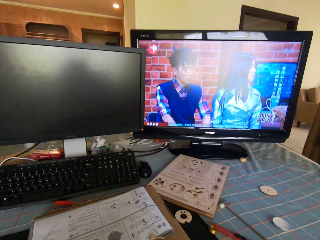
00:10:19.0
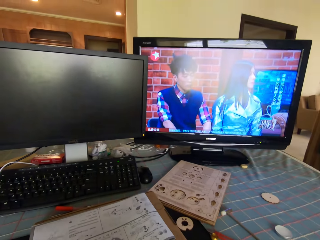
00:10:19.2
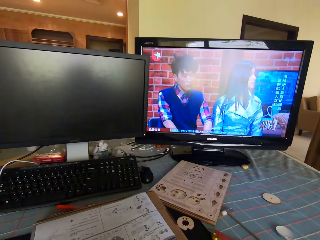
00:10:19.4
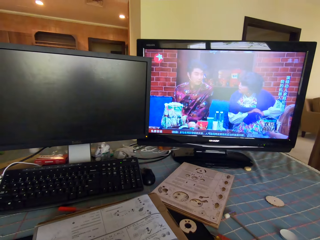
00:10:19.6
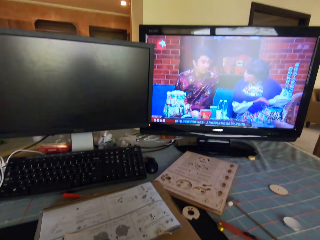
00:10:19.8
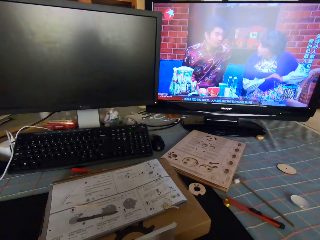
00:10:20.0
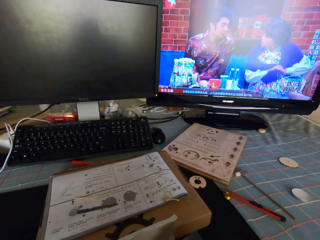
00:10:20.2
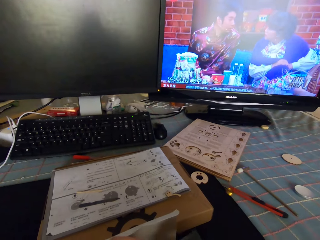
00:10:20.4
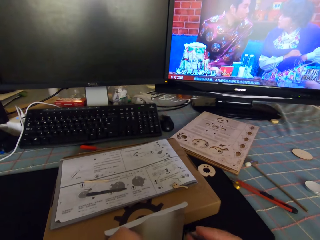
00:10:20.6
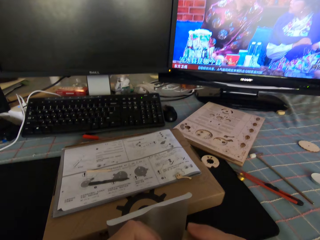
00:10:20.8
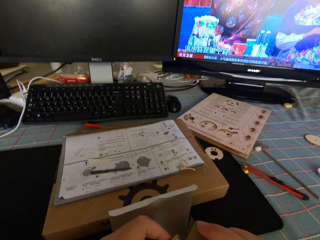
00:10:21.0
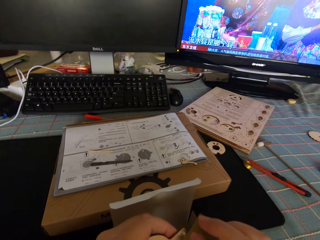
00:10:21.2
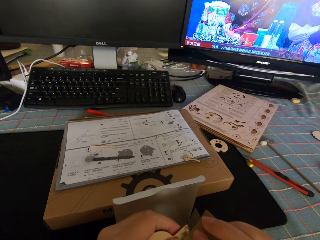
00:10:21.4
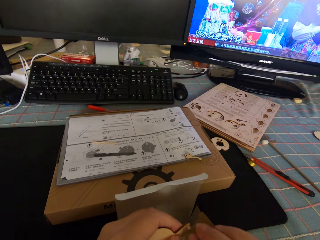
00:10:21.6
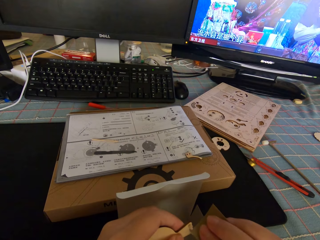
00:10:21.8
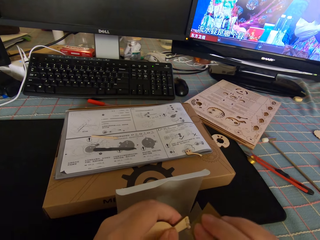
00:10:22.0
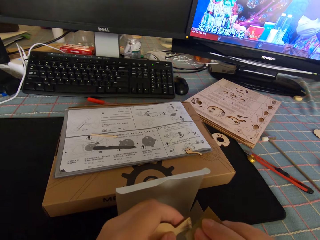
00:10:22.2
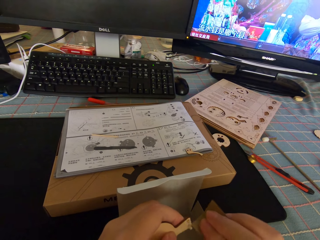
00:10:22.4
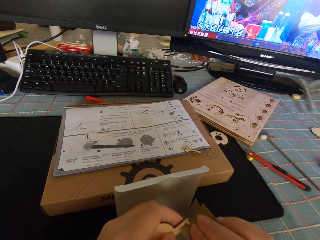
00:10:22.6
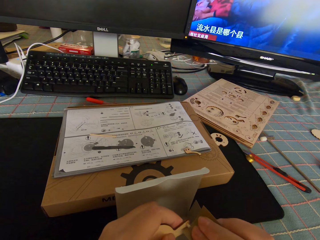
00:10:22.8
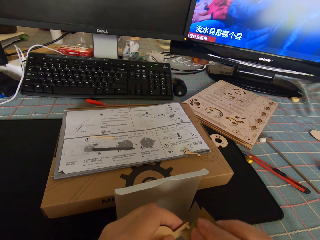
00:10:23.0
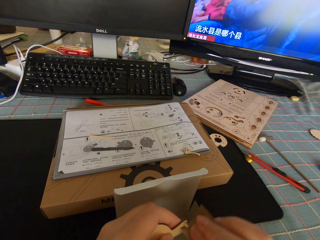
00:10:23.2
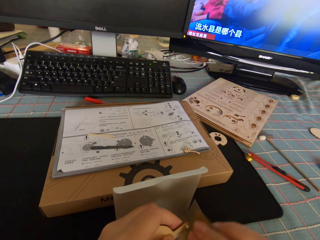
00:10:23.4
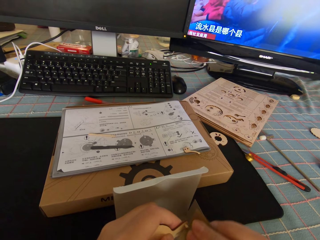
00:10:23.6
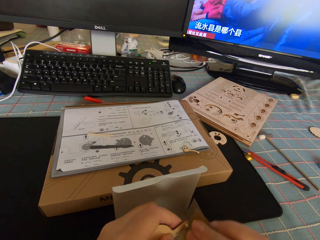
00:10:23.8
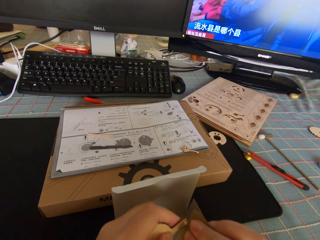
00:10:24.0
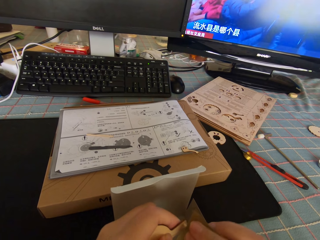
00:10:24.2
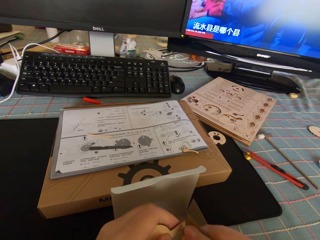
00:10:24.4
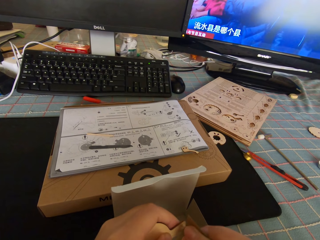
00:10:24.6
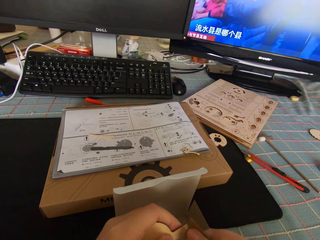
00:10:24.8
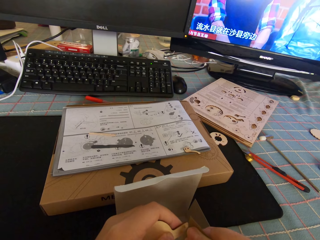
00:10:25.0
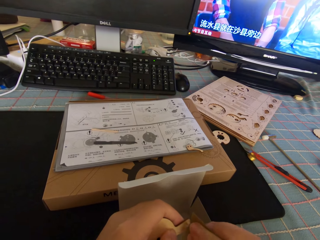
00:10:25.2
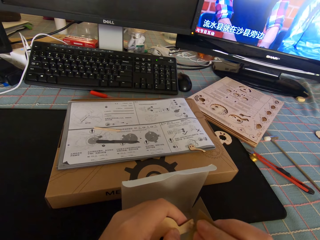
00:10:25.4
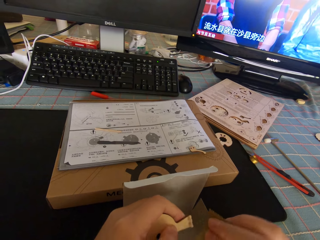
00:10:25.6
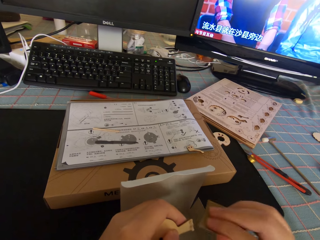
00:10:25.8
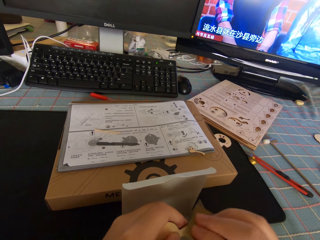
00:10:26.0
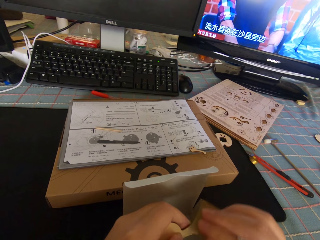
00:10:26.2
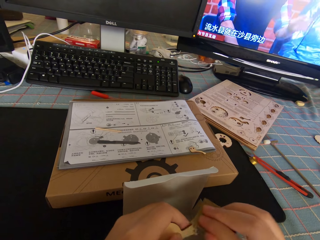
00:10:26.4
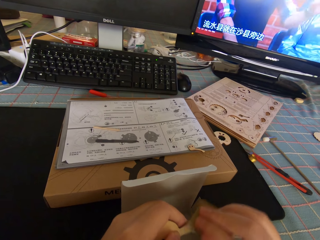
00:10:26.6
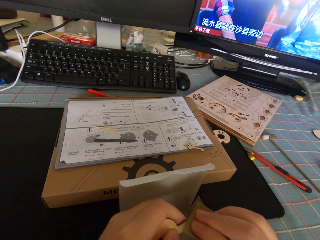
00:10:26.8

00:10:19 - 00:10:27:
The camera wearer looks at the television. They smoothen the tiny piece of wood on the round piece of wood with a sandpaper.

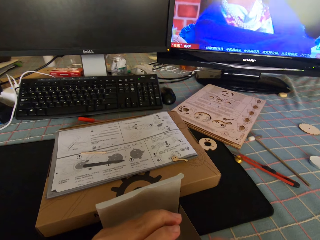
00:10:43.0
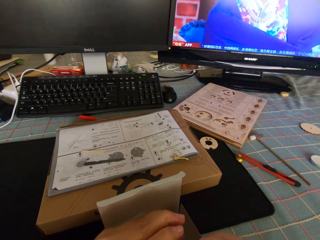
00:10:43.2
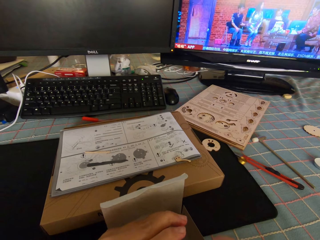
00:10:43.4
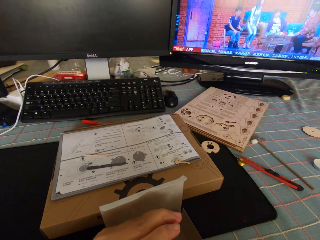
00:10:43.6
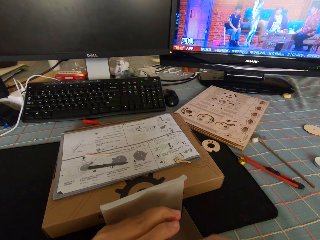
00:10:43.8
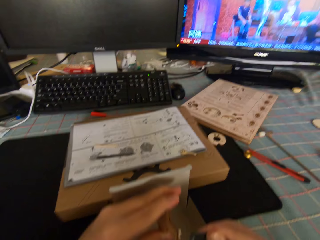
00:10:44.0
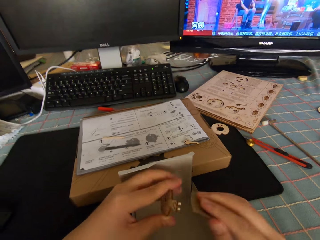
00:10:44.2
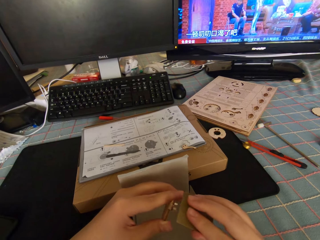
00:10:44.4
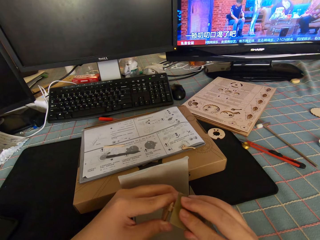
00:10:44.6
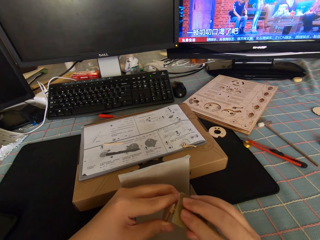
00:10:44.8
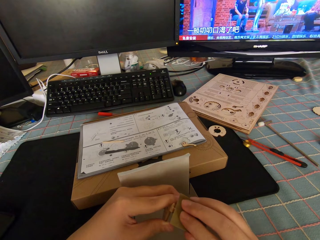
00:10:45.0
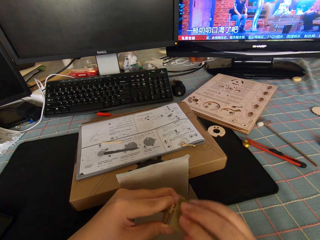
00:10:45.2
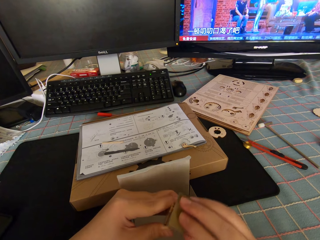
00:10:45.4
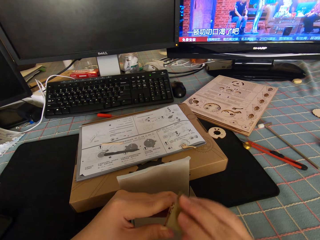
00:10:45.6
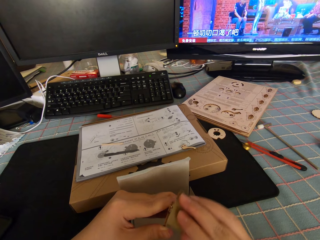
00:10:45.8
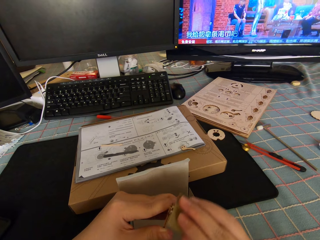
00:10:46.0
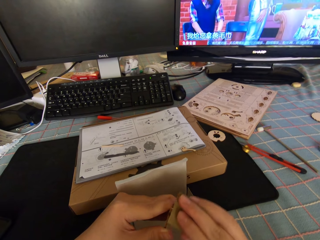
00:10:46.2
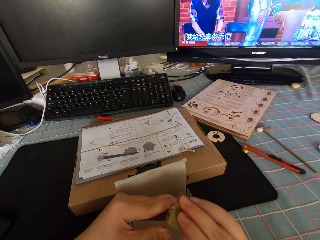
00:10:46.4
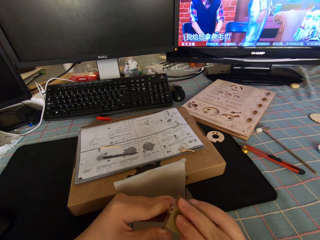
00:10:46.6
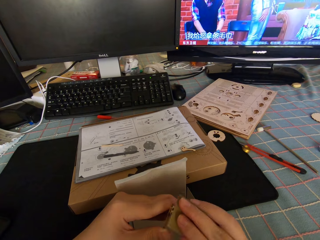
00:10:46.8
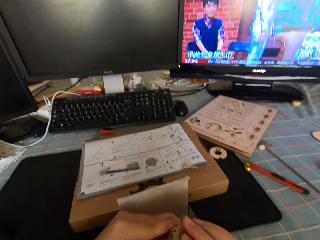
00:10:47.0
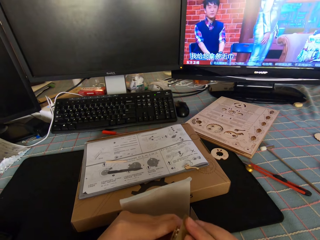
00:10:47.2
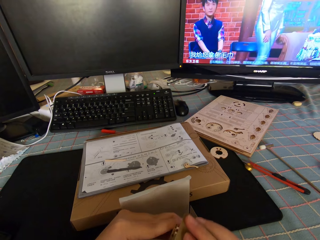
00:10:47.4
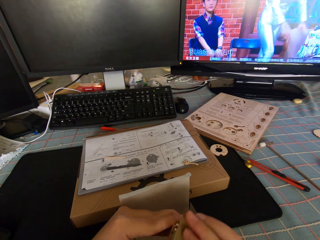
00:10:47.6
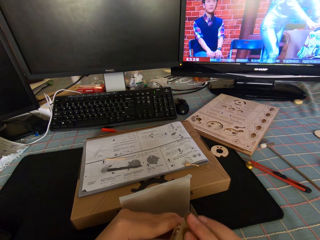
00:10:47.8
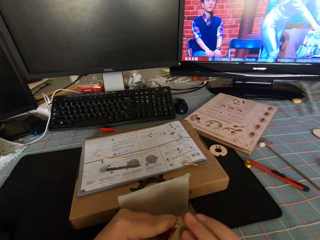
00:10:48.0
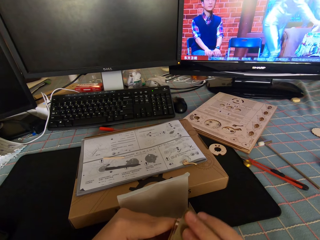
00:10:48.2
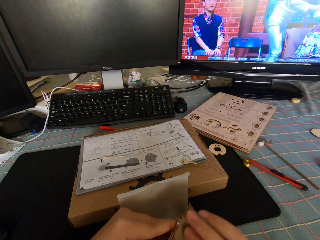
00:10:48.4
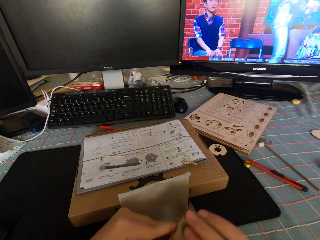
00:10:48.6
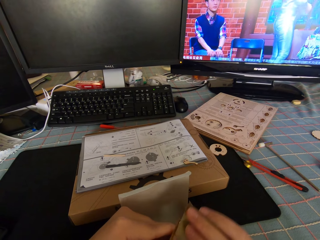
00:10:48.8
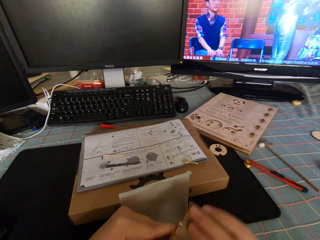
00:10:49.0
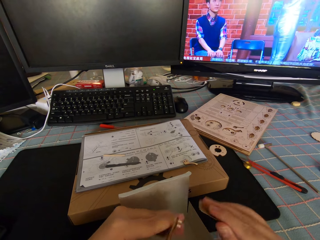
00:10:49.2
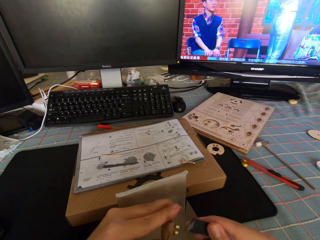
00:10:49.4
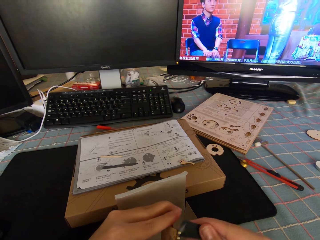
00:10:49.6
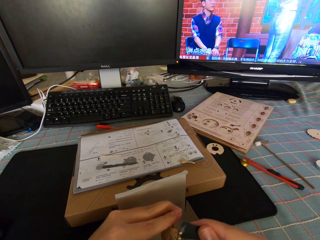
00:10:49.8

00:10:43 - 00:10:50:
The camera wearer smoothens the model piece with the sandpaper.

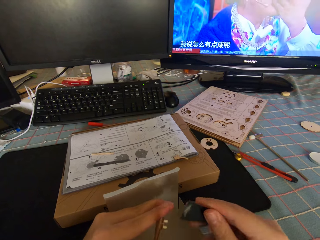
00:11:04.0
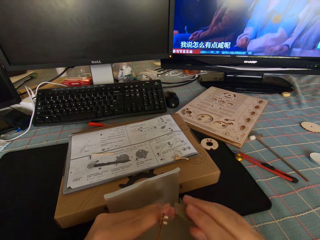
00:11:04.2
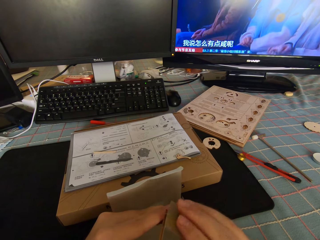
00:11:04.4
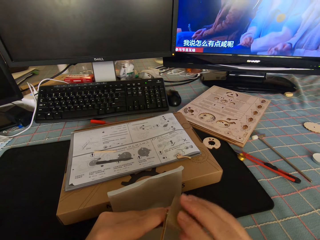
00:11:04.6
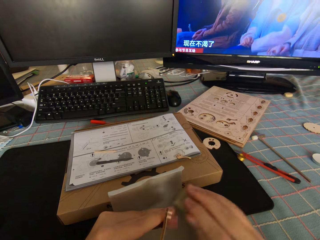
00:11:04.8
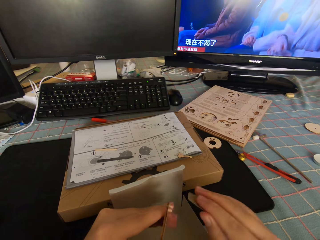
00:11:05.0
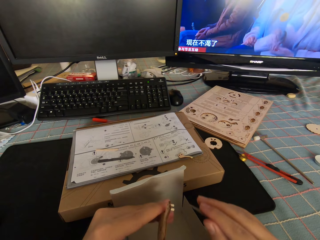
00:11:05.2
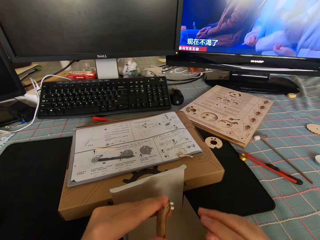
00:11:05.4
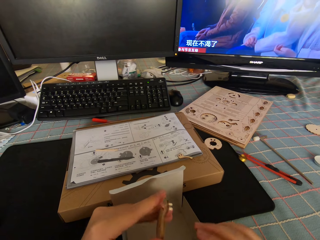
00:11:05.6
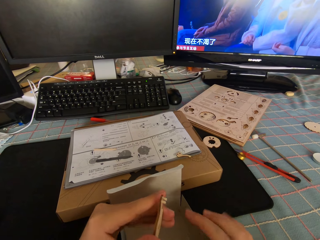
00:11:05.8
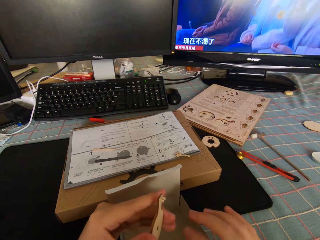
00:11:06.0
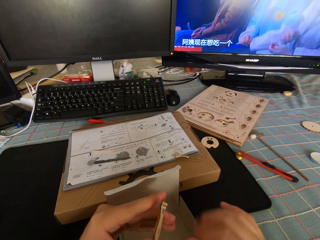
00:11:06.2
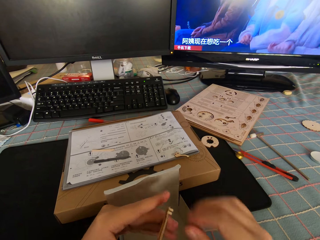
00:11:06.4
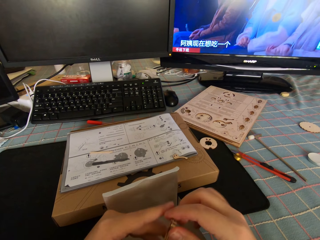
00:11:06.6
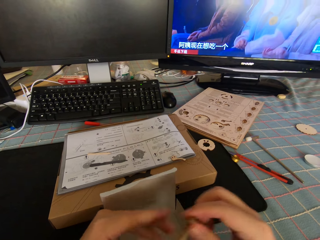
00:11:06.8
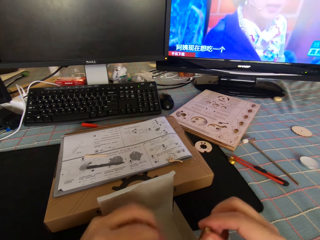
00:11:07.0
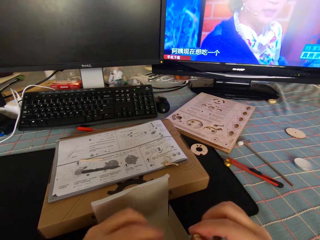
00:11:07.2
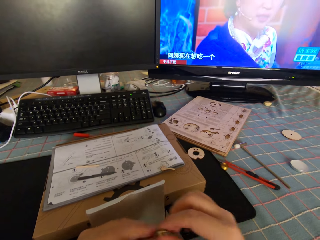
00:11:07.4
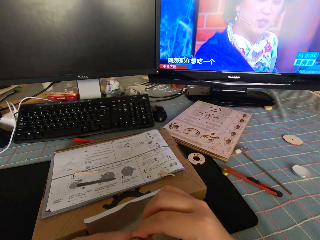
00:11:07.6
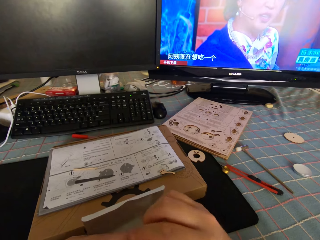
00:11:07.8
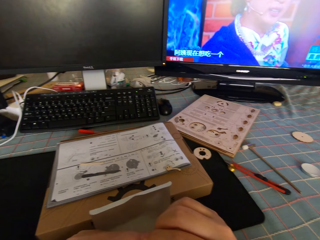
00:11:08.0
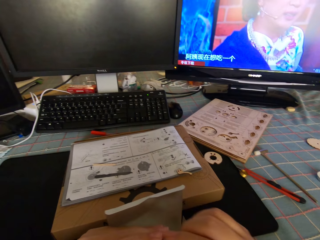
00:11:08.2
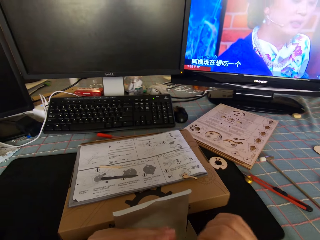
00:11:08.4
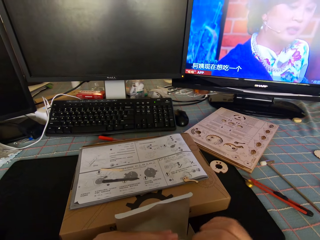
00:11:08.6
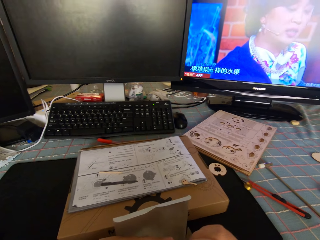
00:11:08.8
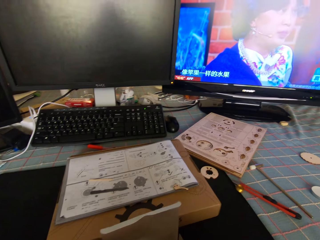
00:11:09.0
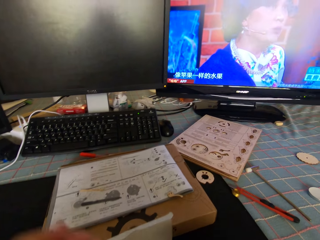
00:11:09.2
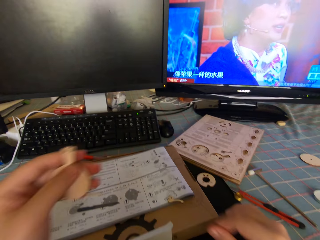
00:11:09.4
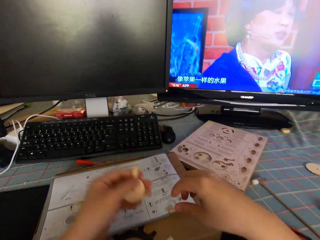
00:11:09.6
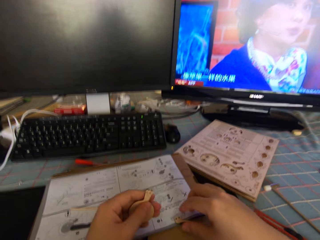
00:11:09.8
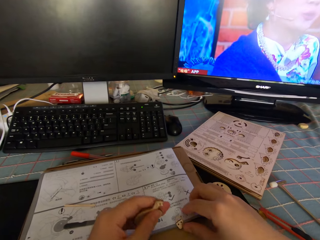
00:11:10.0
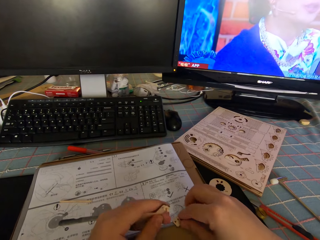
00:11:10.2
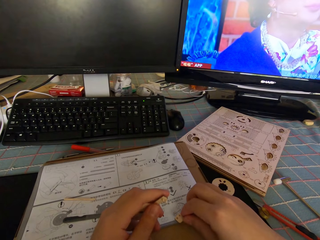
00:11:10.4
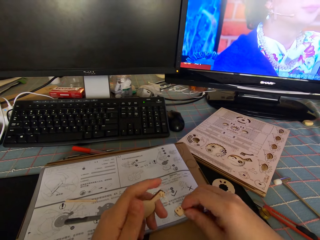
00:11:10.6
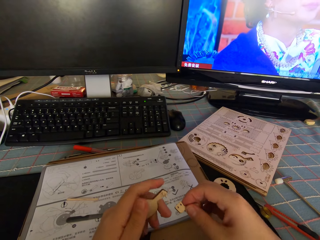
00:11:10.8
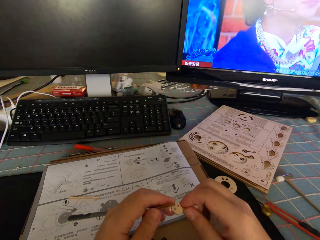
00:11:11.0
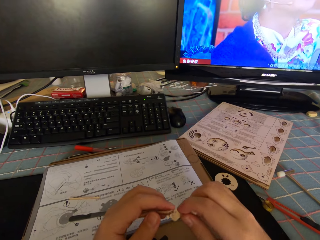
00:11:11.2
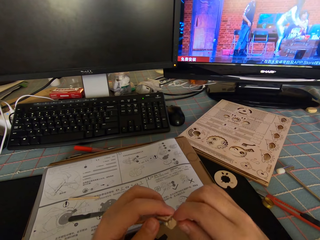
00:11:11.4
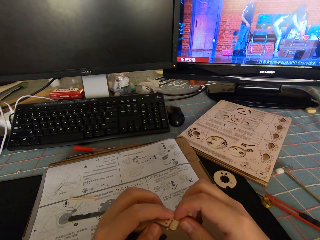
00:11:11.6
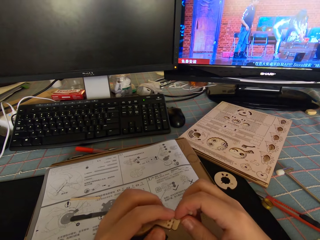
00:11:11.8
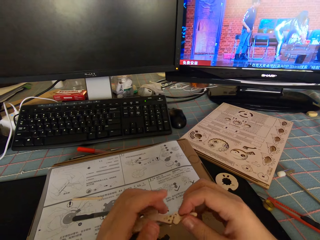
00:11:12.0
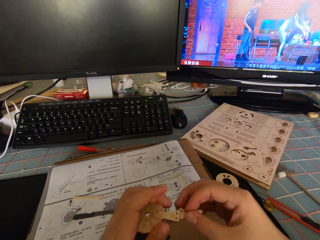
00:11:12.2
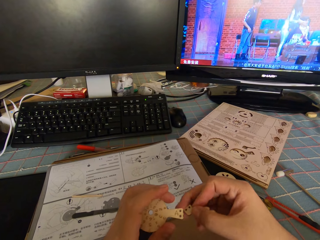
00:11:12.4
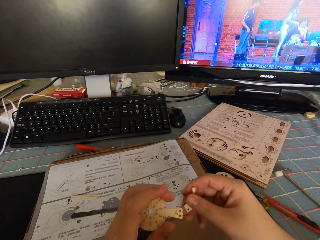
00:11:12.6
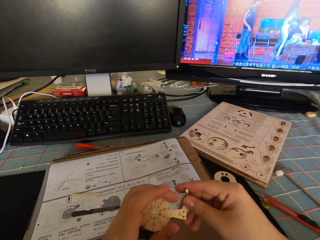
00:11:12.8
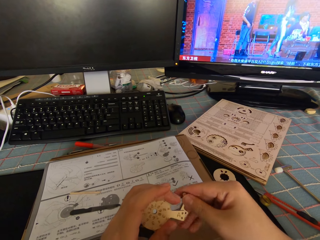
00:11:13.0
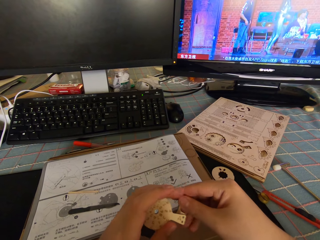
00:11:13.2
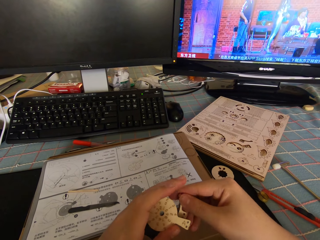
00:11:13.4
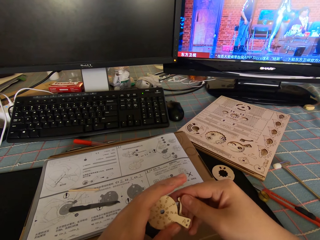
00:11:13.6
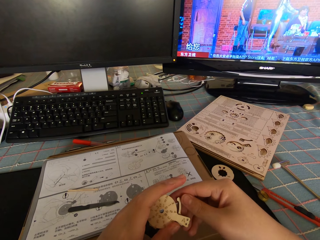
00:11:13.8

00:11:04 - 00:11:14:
The camera wearer puts the sandpaper in the box. They pass the model piece to the right hand. They pass the model piece to the left hand. They pick up the piece of wood from the instruction manual. They fix the piece of wood to the round piece of wood.
